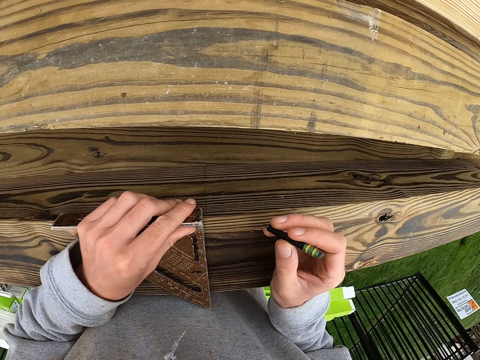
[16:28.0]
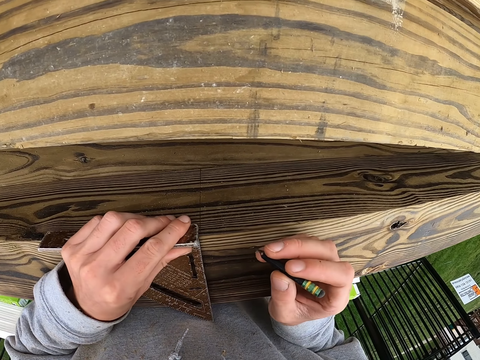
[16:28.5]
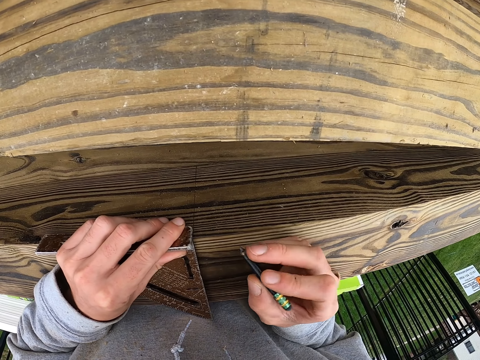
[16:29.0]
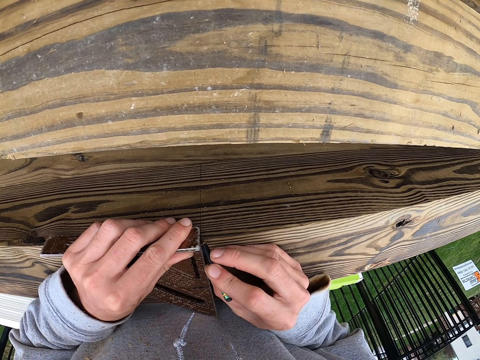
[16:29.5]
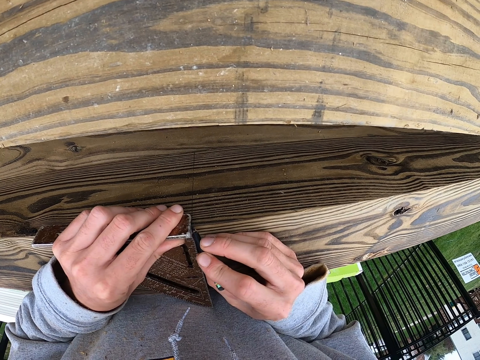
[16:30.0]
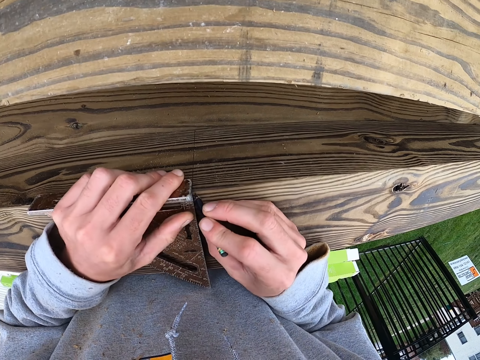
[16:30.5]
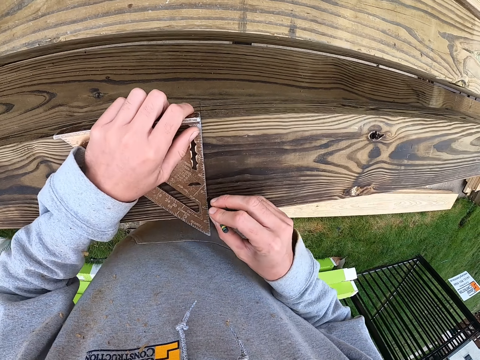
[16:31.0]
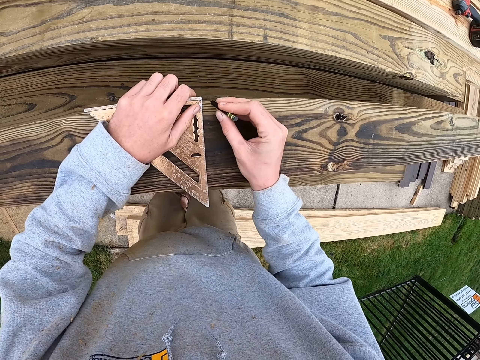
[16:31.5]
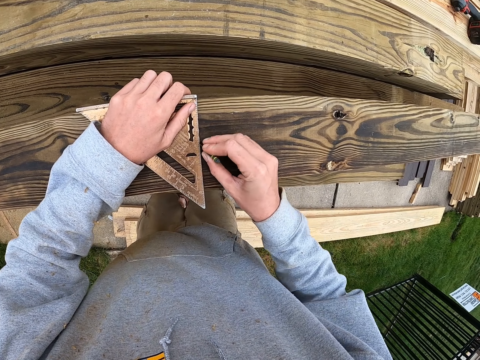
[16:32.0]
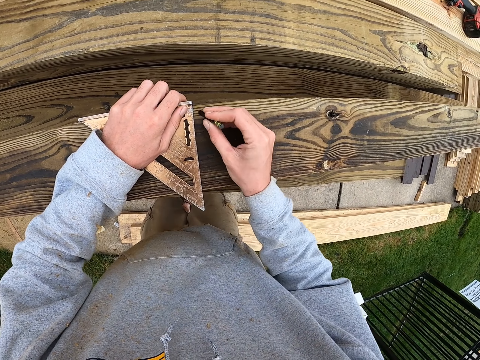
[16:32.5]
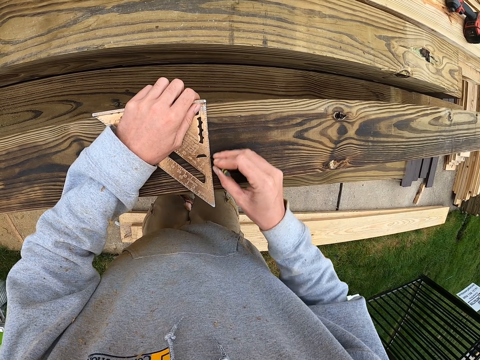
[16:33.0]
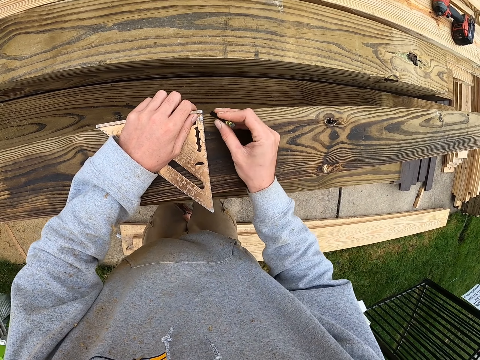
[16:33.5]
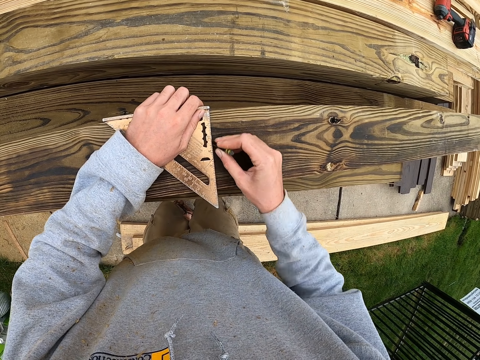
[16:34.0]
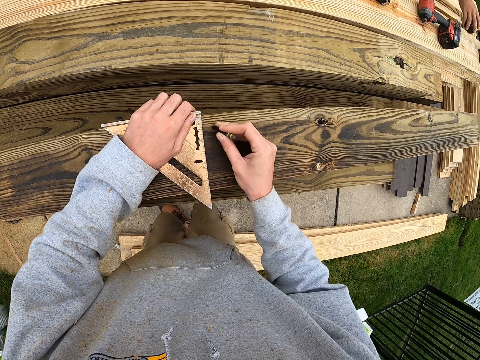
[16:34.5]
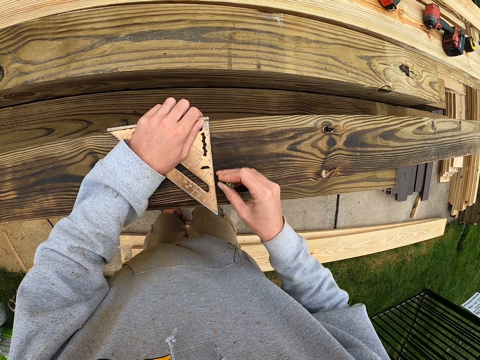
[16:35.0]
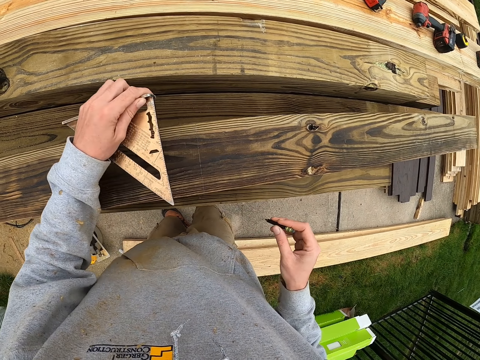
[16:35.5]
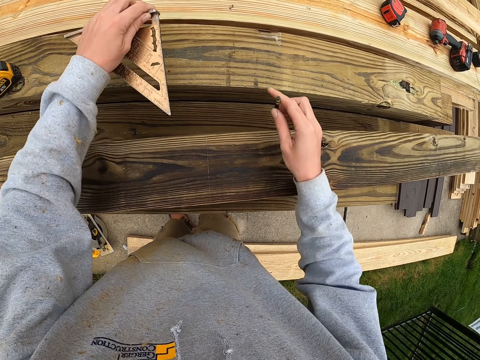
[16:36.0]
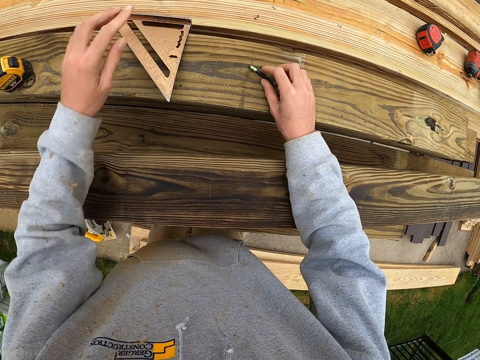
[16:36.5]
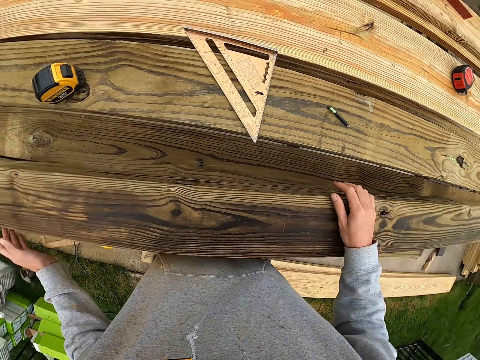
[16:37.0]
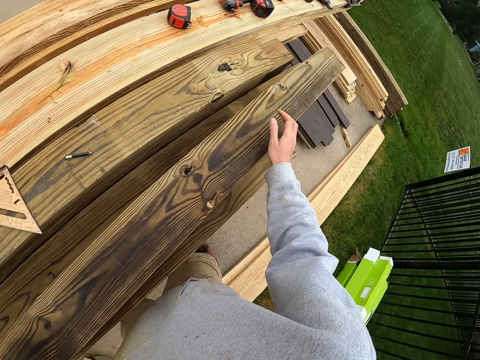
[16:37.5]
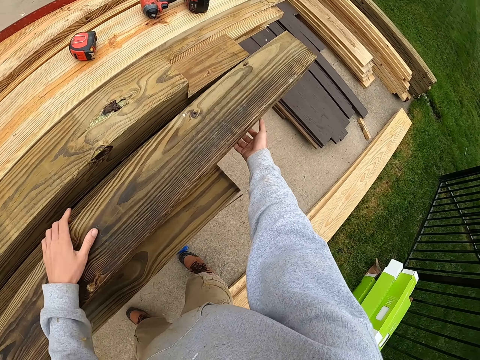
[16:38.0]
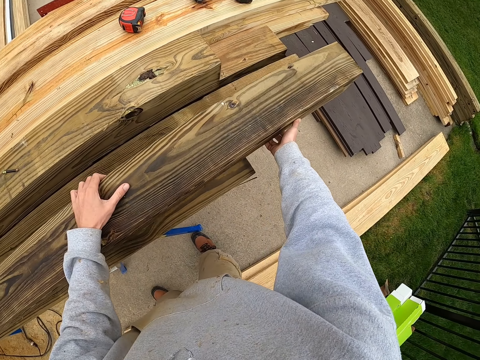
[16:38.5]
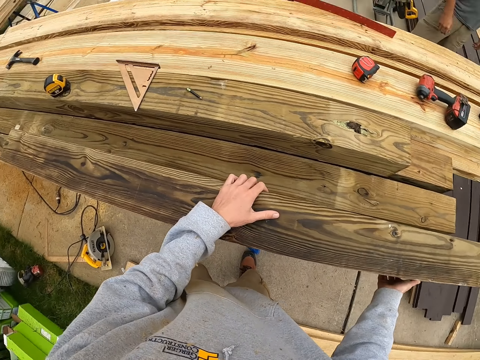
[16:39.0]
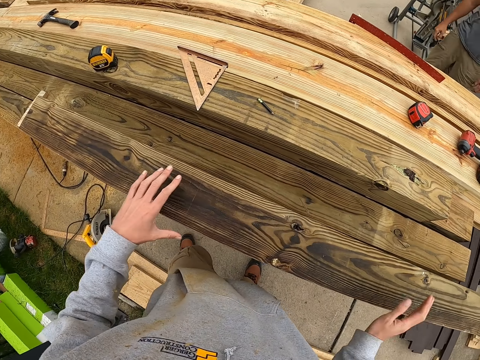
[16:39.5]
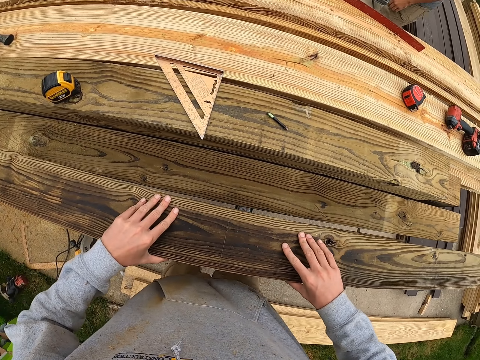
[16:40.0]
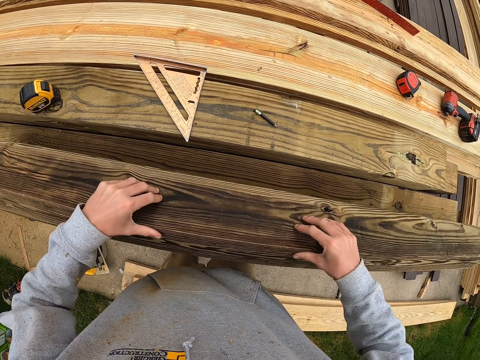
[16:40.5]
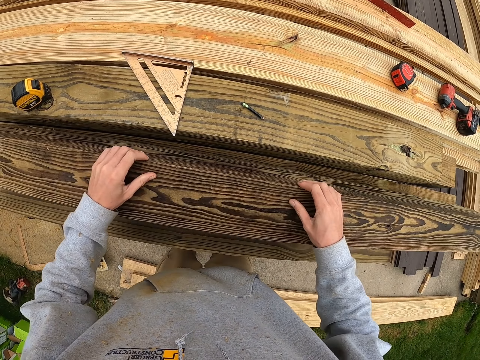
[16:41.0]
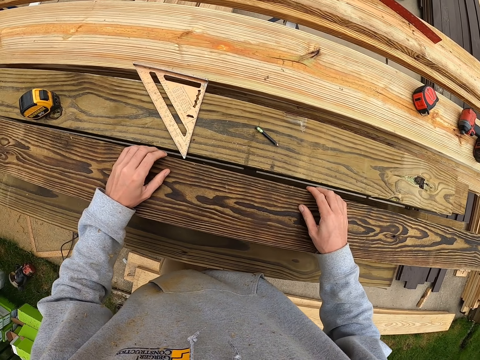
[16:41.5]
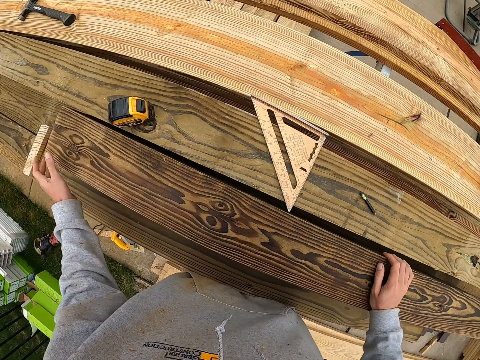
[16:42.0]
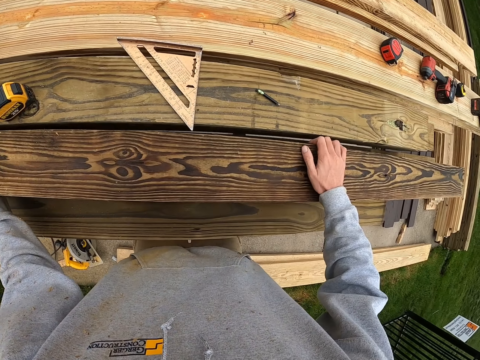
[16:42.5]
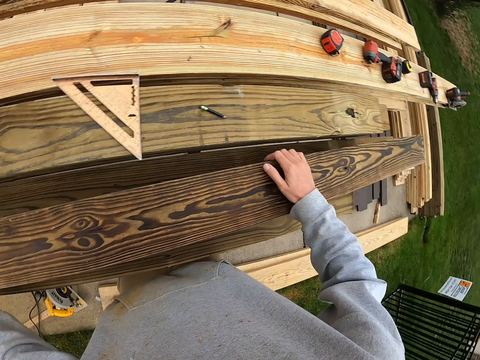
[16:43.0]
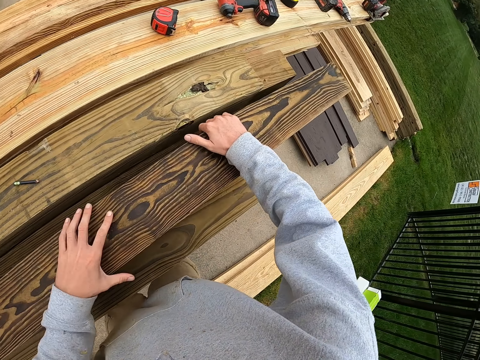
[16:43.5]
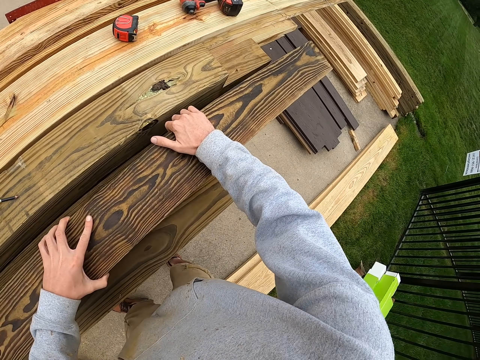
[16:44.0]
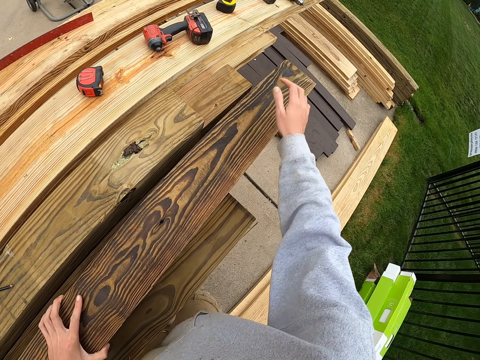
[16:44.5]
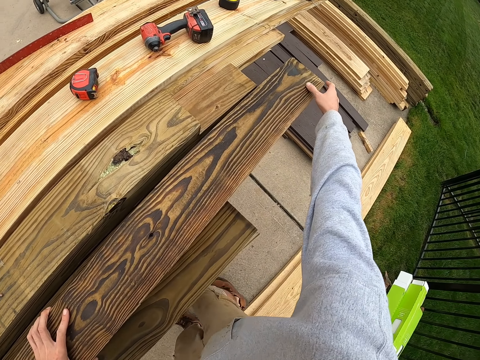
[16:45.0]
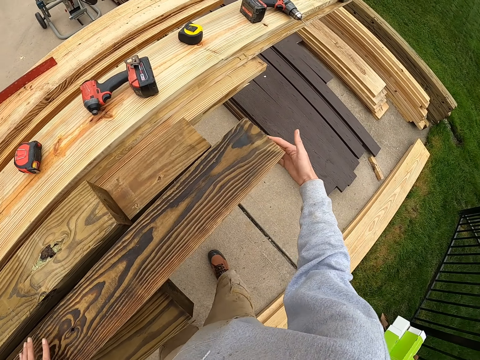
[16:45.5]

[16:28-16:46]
The camera wearer marks the lumber with a pencil. He puts the pencil on the piece of lumber. He adjusts the piece of lumber with his hands.

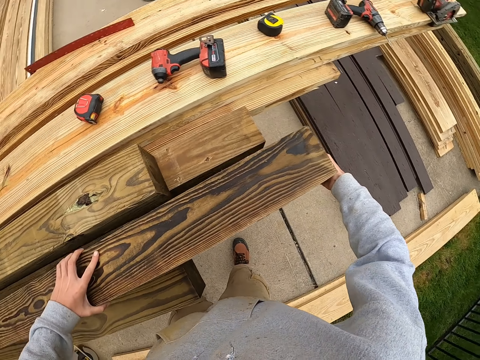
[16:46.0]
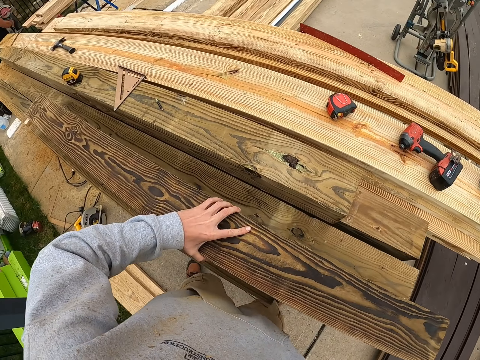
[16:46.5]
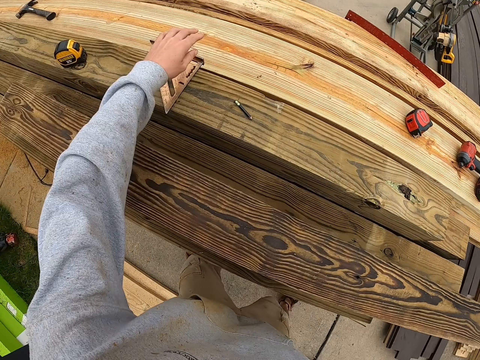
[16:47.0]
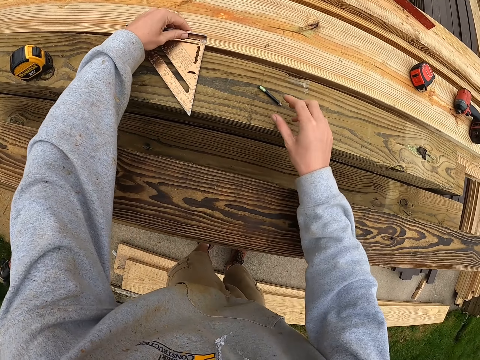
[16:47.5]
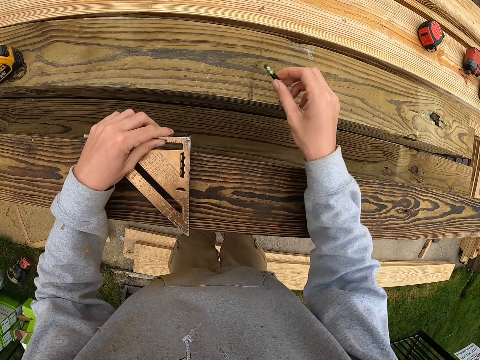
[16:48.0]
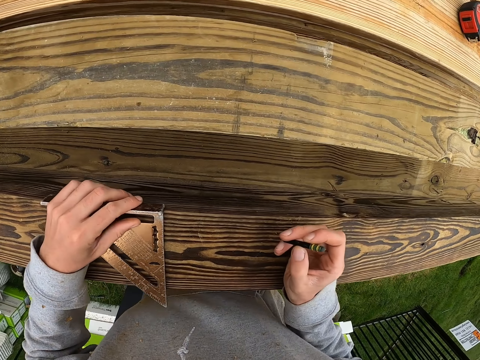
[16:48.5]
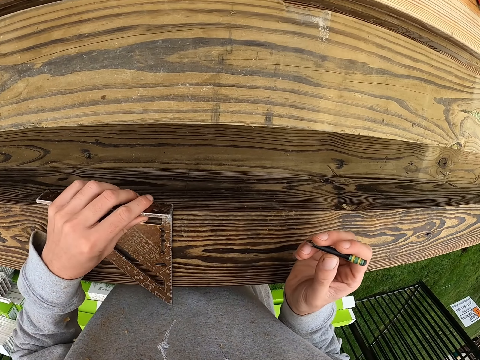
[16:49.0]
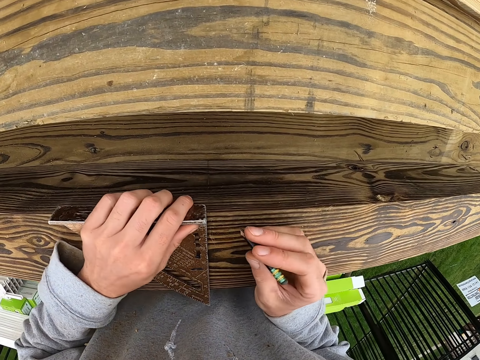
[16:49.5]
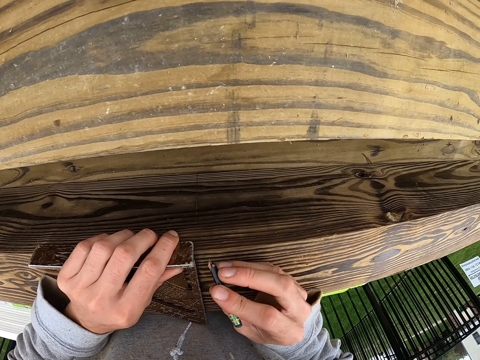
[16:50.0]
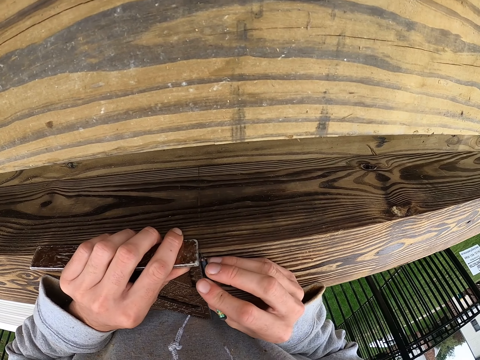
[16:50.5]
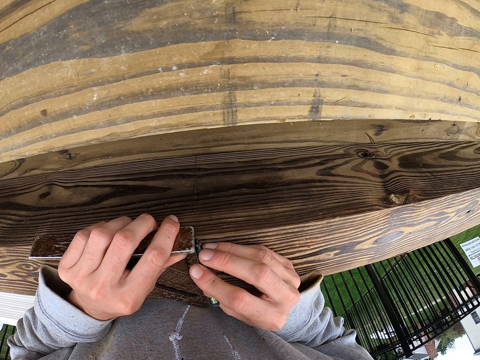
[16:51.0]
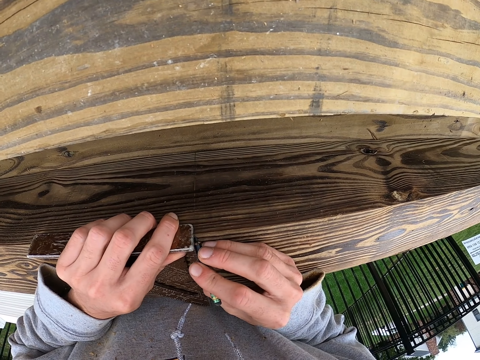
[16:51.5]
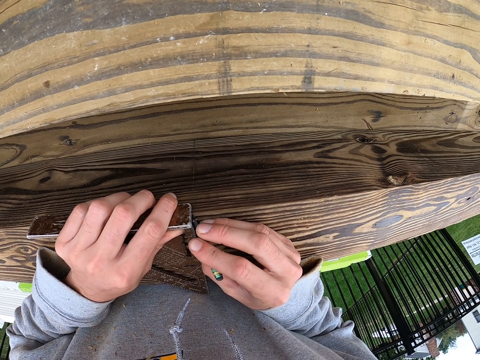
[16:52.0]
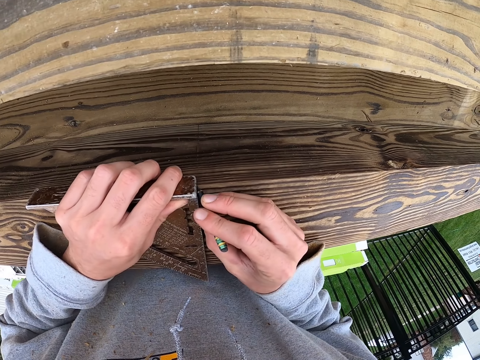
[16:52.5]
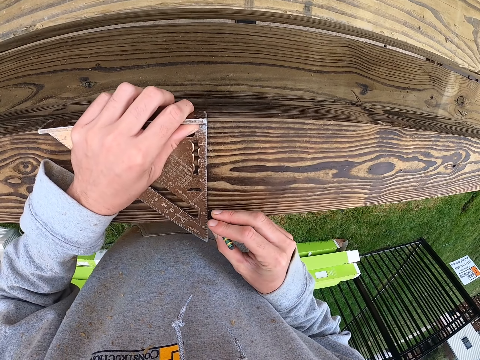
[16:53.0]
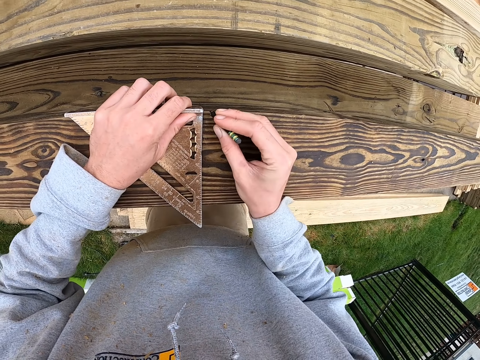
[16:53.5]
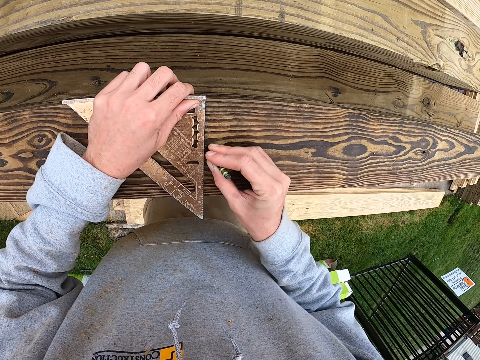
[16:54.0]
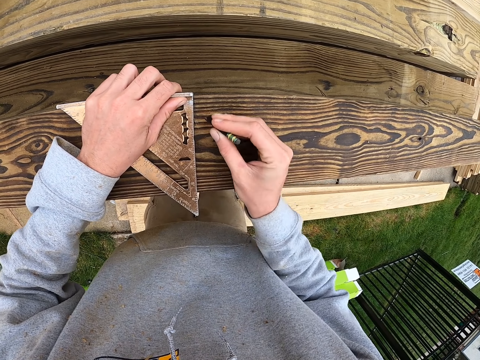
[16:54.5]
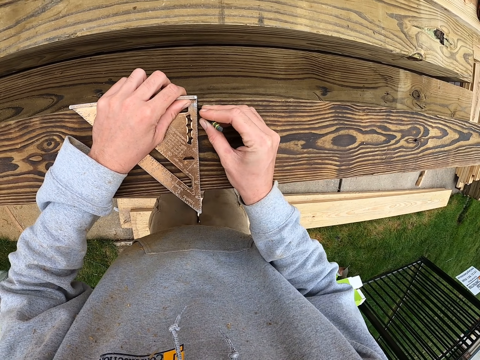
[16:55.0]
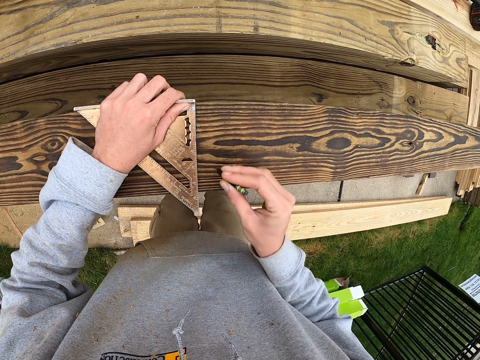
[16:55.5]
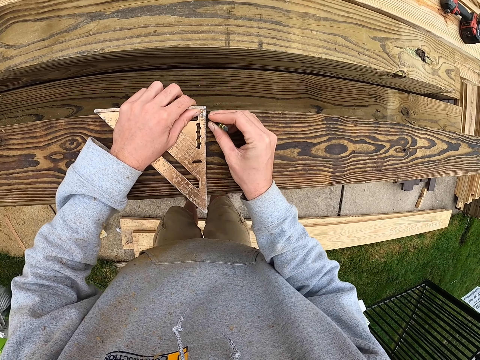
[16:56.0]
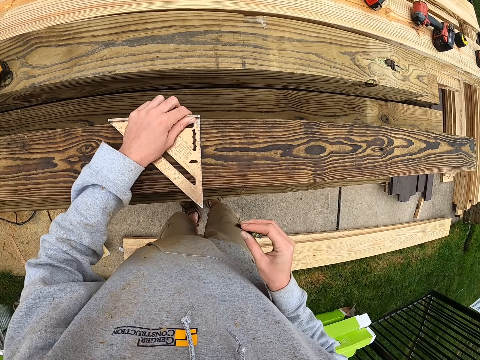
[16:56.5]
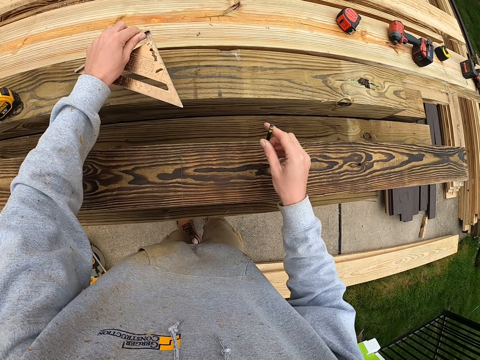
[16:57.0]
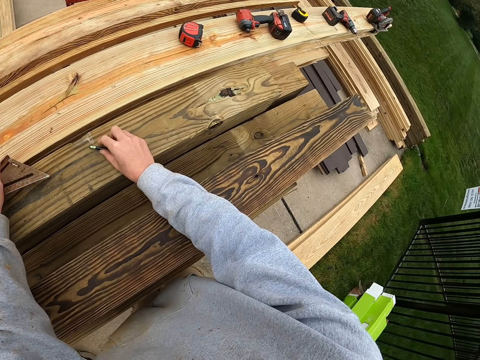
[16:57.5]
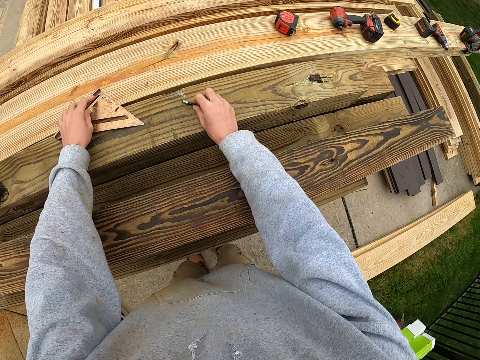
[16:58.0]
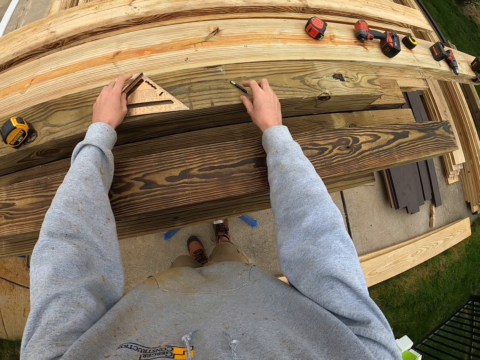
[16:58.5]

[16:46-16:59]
The camera wearer marks the lumber with a pencil. They put the pencil on the piece of lumber.
